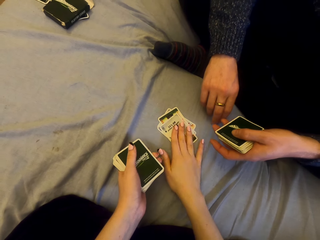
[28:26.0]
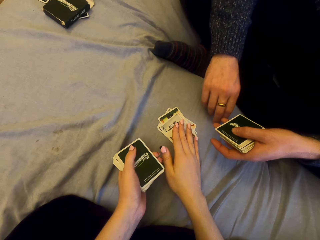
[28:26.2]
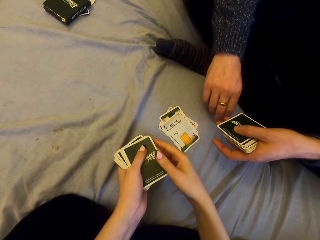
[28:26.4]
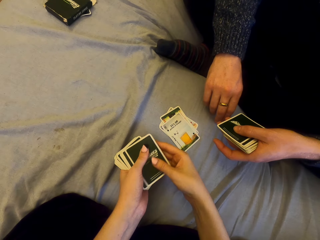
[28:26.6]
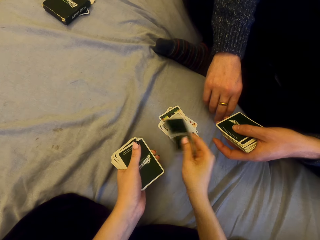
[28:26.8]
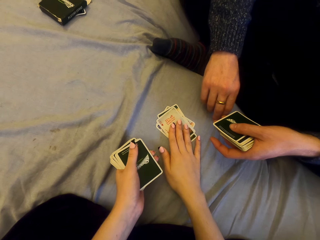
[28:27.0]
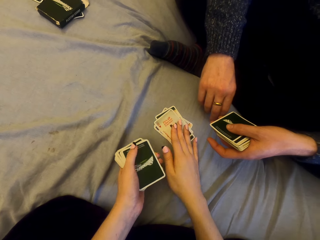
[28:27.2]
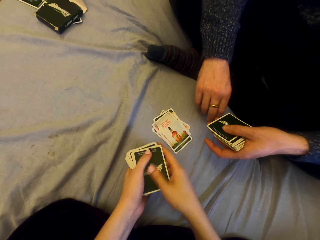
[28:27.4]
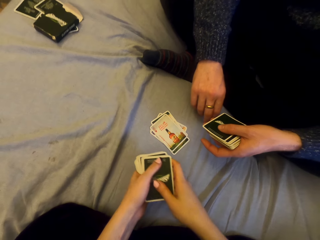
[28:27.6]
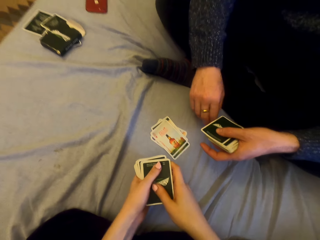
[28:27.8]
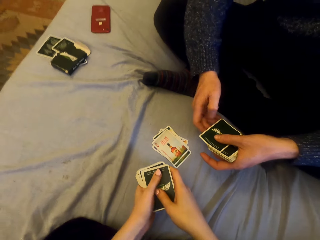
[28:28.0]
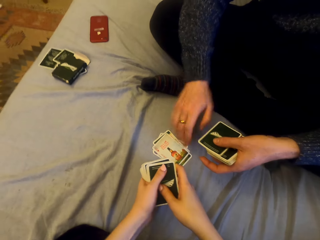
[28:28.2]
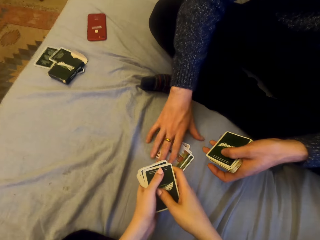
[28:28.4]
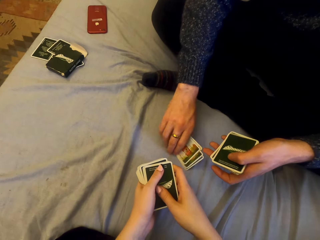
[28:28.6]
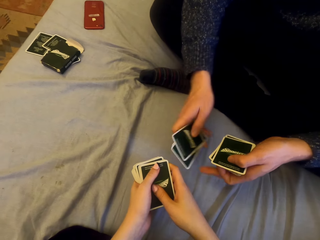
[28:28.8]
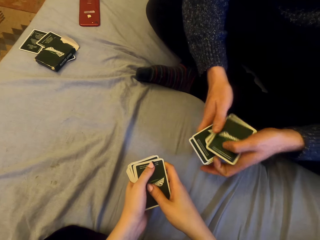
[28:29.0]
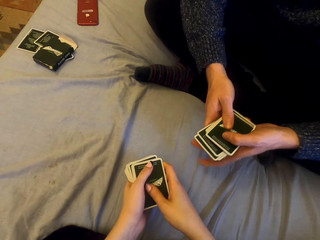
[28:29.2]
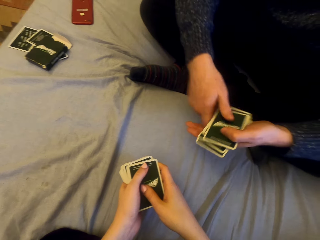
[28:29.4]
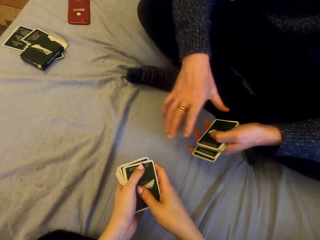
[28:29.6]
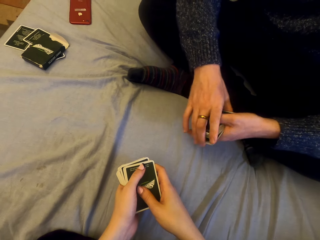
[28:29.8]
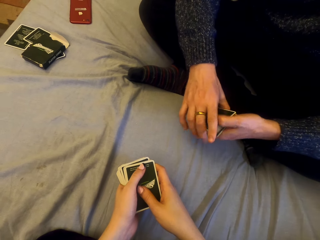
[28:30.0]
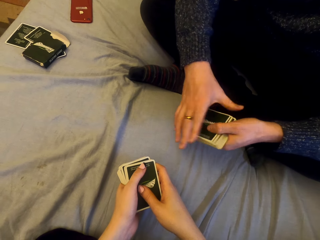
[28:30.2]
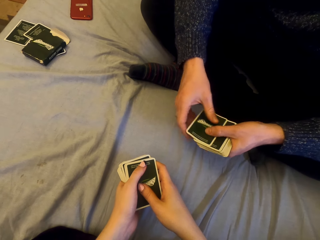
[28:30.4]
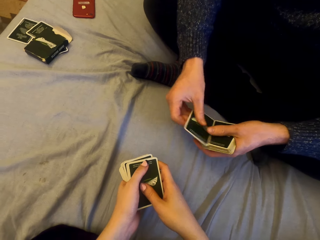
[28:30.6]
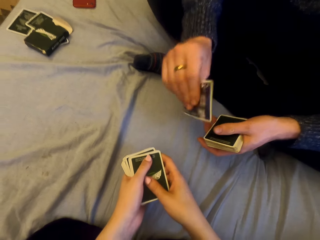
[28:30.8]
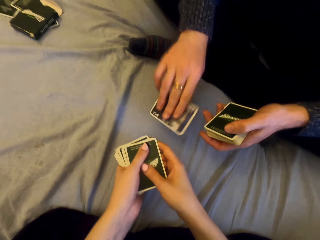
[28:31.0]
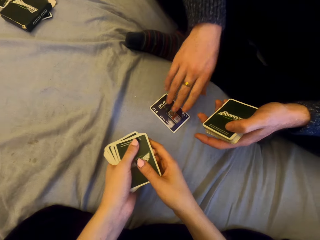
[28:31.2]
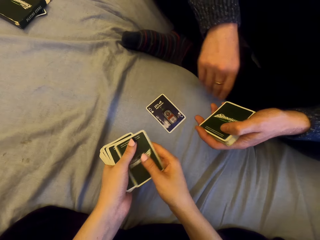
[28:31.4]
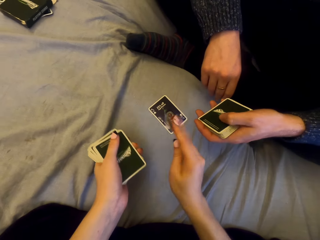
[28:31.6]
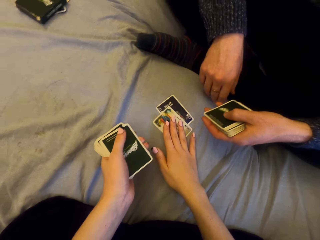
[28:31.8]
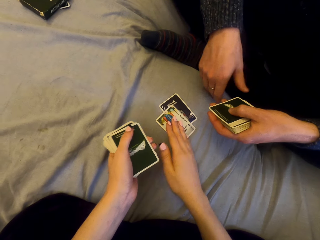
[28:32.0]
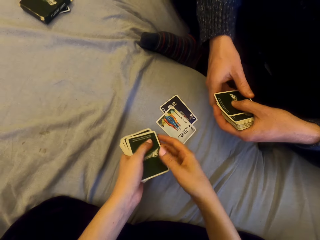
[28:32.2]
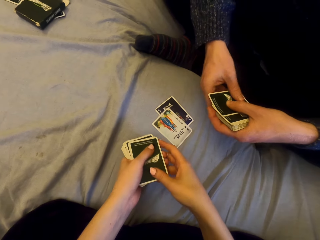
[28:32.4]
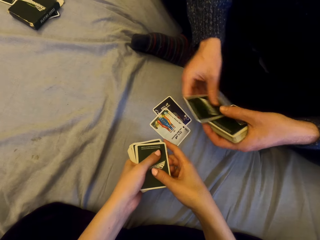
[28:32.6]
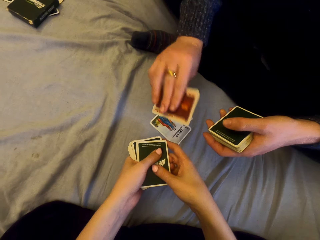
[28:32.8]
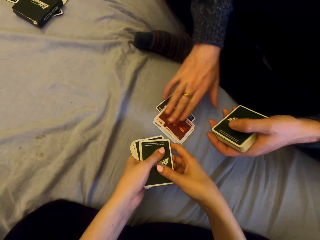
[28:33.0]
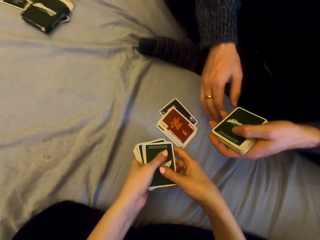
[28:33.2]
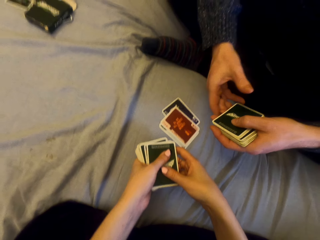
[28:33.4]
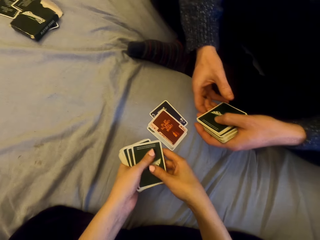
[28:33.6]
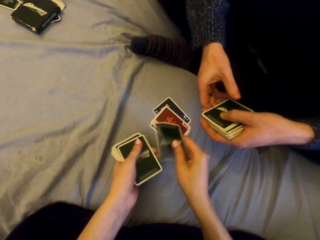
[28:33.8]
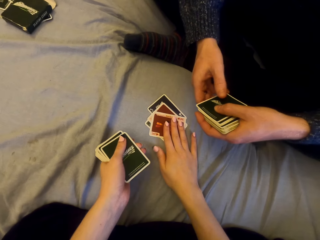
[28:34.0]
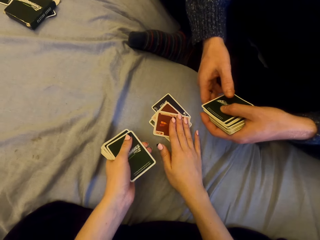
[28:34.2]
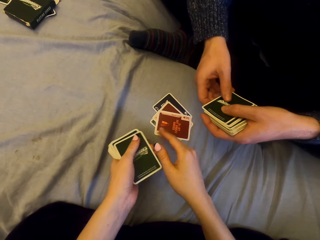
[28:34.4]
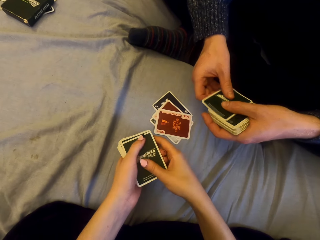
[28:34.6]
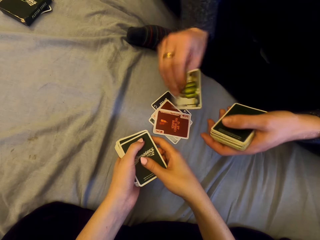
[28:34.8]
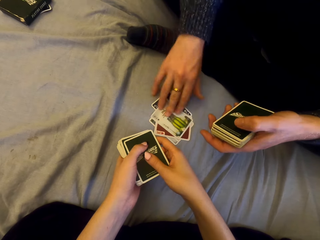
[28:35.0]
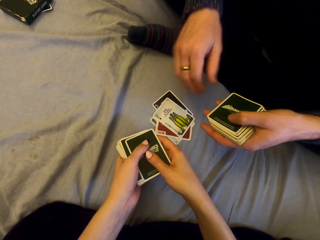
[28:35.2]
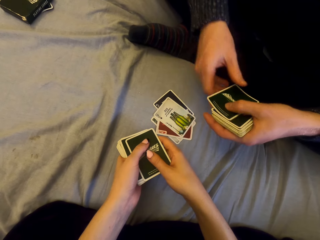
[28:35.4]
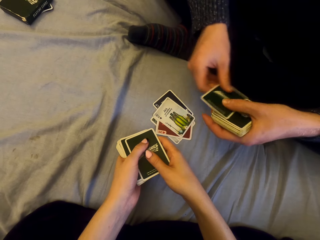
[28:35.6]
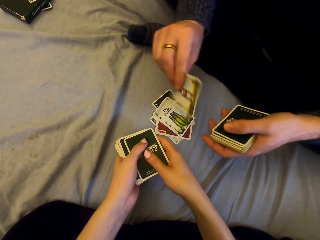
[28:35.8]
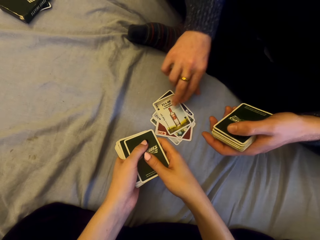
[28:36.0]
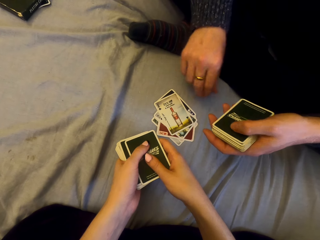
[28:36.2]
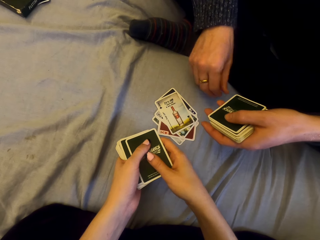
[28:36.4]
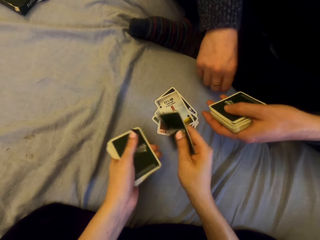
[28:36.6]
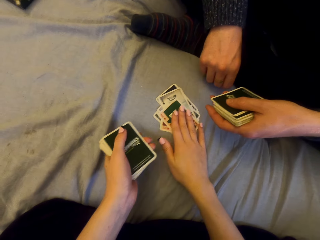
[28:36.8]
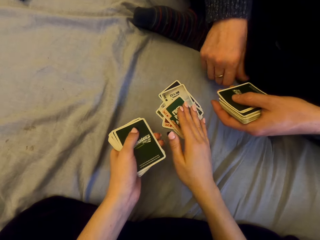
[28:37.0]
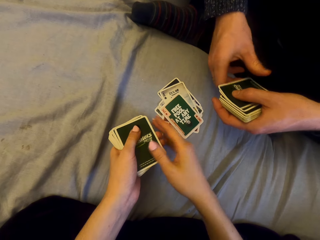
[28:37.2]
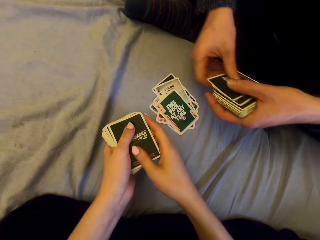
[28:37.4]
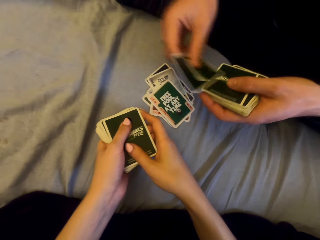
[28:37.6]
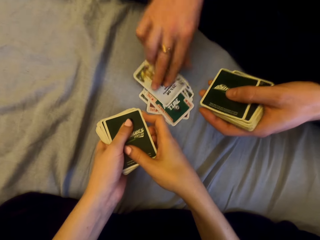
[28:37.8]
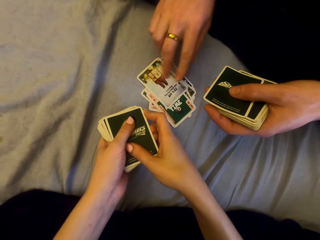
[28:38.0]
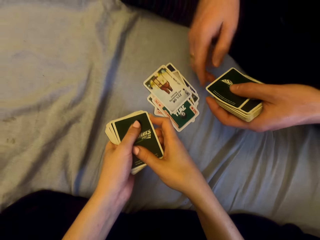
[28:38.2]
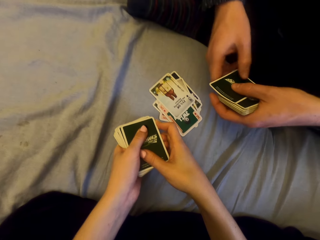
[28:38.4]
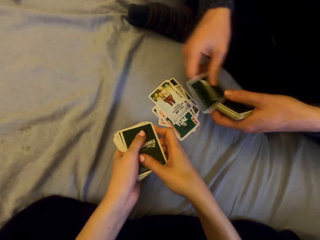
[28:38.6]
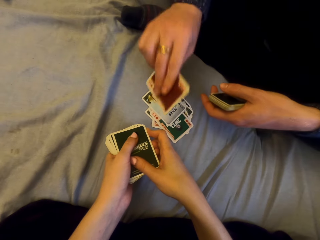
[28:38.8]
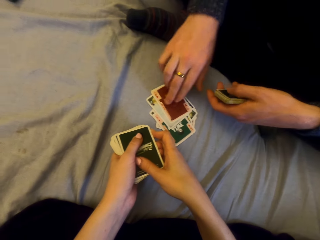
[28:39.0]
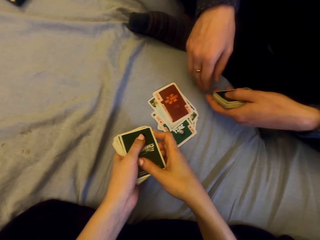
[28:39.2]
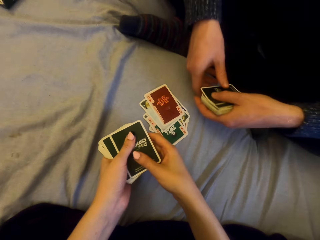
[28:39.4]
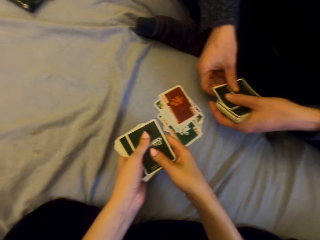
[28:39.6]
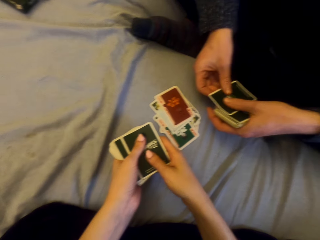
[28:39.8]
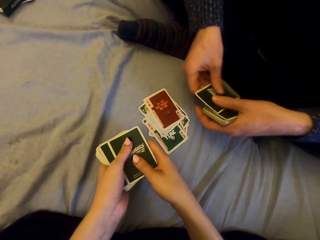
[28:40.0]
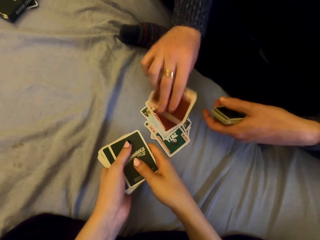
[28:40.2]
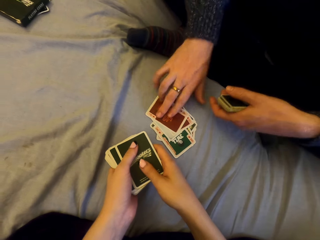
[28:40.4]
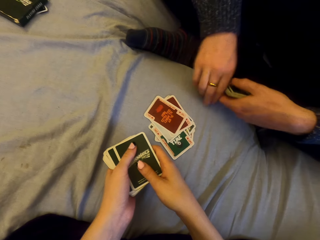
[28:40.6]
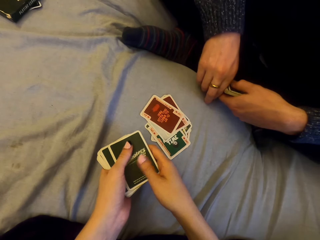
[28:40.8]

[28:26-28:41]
The camera wearer puts the card on the sheet. A man picks the cards. He puts the card on the sheet and plays cards with the camera wearer. The camera wearer puts the card on the sheet. The man puts the card on the sheet. The camera wearer puts the card on the sheet. The man puts the card on the sheet. He puts the card on the sheet again. The camera wearer puts the card on the sheet. The man puts the card on the sheet. He puts the card on the sheet again. He talks with the camera wearer.

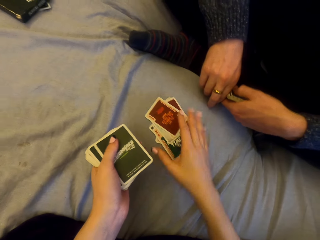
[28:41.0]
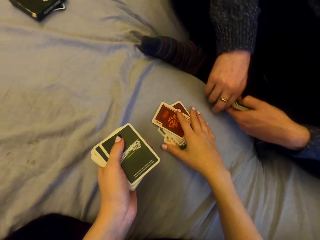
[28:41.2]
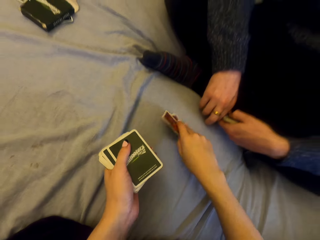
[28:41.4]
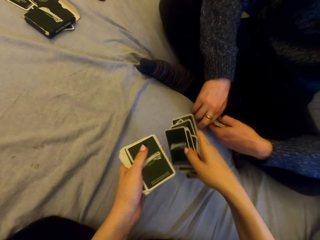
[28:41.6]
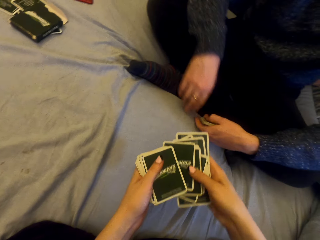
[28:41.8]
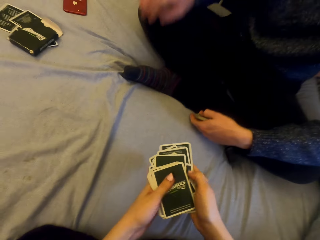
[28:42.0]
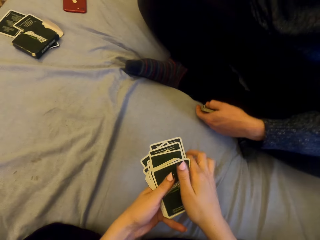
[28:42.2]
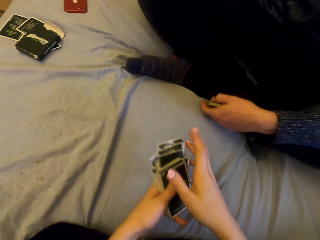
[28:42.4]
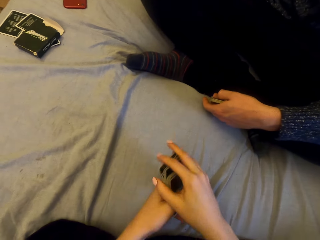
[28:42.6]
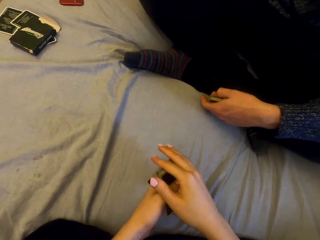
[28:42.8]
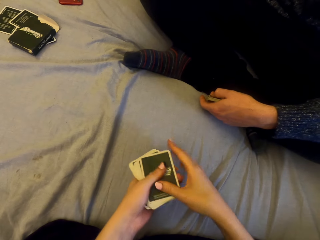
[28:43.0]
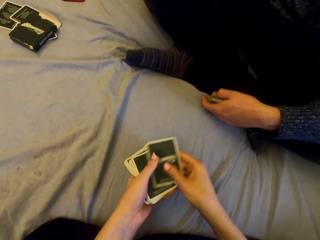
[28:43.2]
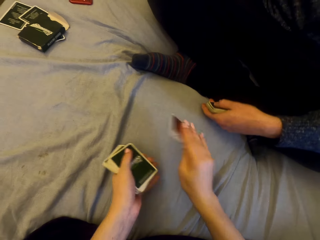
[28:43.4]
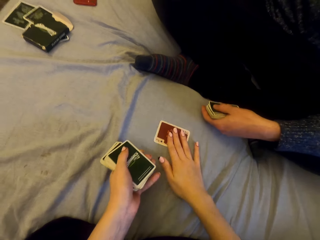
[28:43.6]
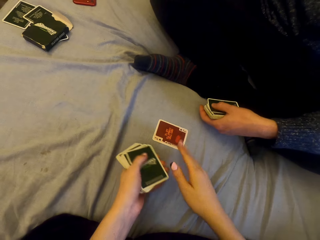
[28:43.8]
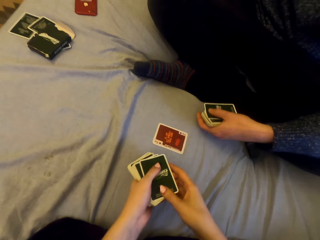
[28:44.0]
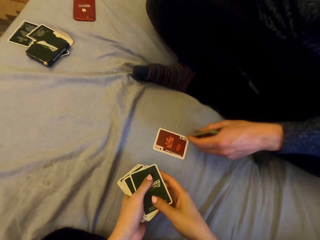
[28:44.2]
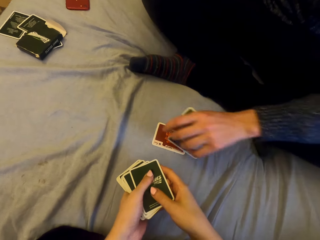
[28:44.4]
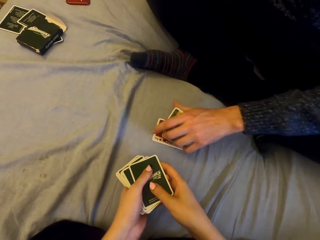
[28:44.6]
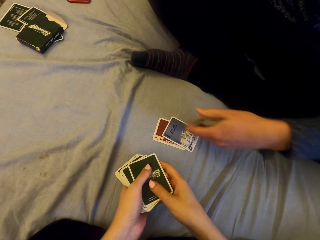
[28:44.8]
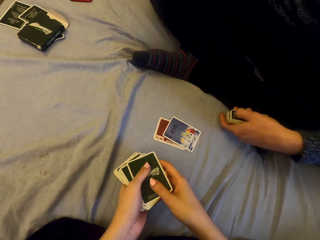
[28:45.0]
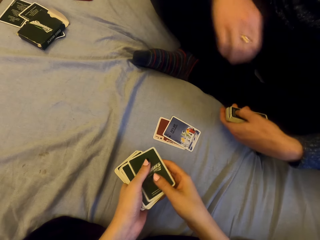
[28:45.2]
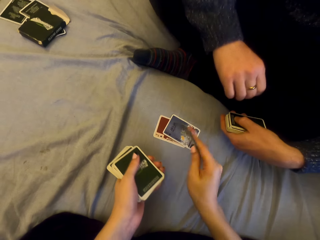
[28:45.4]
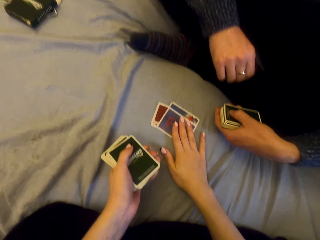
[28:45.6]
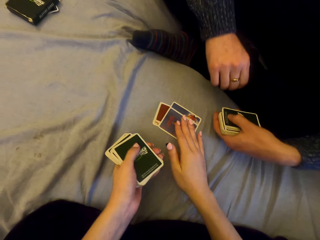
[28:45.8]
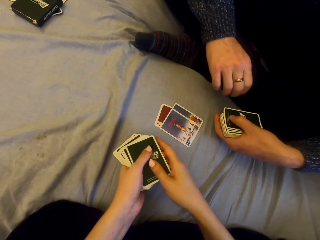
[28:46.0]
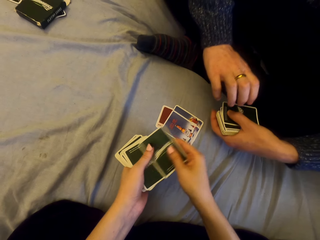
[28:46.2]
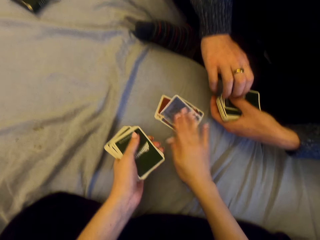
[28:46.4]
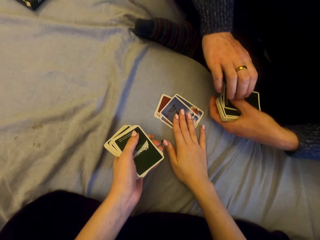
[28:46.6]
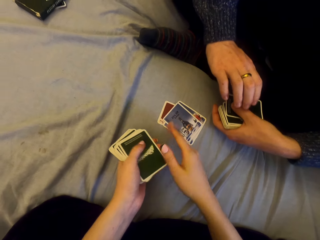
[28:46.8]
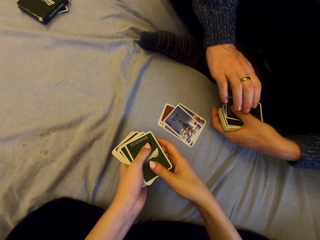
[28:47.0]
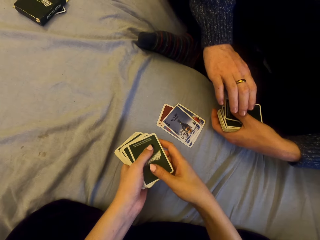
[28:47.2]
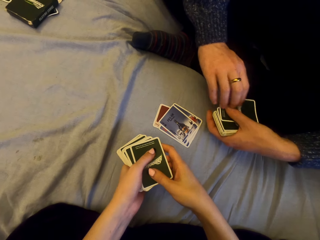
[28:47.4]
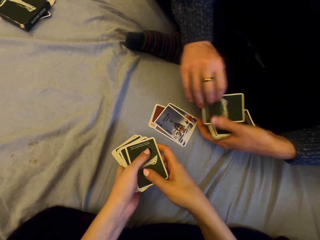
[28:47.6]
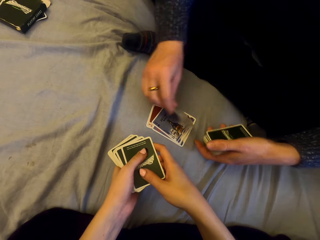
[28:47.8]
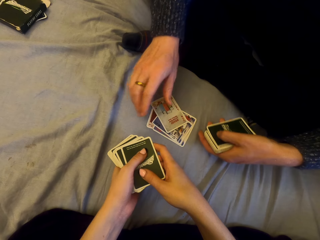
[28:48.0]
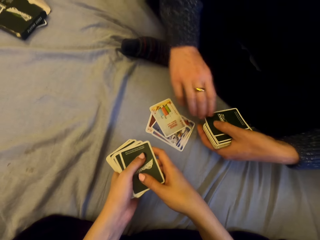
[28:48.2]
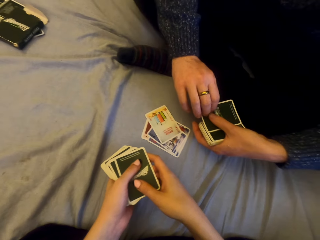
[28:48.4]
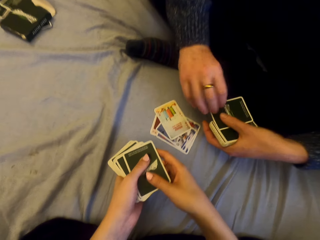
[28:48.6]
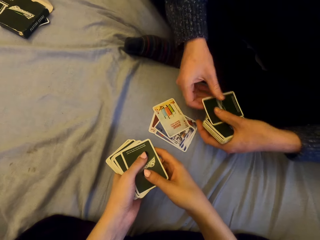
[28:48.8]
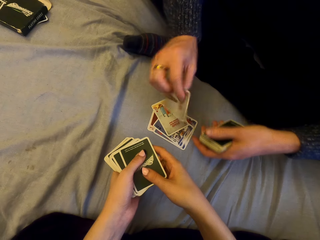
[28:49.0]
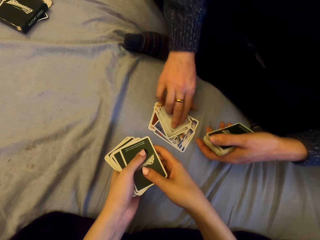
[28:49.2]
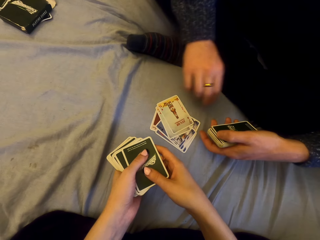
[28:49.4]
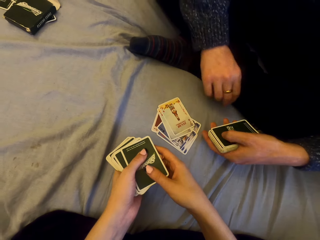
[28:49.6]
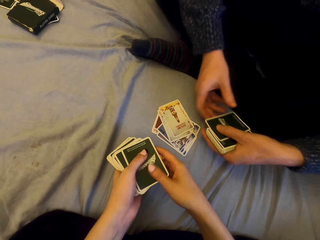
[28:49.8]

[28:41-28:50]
A man puts the card on the sheet. The camera wearer picks the cards. They play cards with the man and put the card on the sheet. The man puts the card on the sheet. The camera wearer puts the card on the sheet. They put the card on the sheet again. The man puts the card on the sheet. He puts the card on the sheet again.
